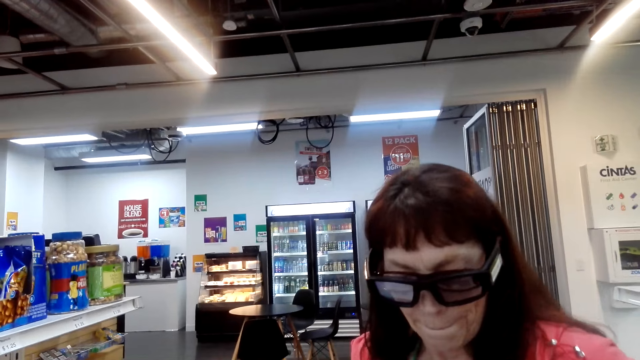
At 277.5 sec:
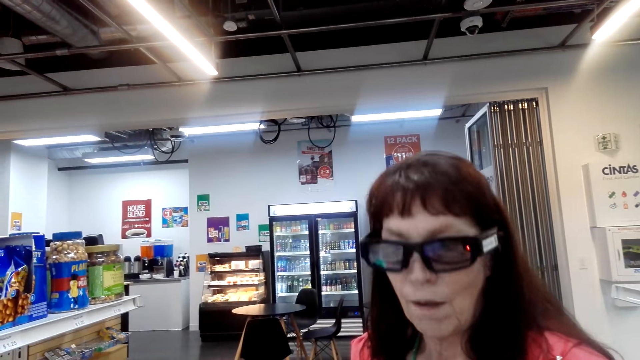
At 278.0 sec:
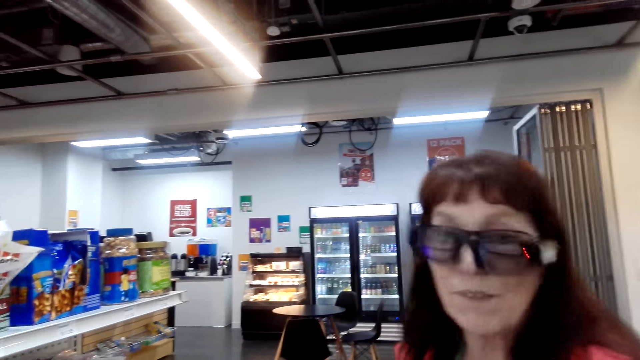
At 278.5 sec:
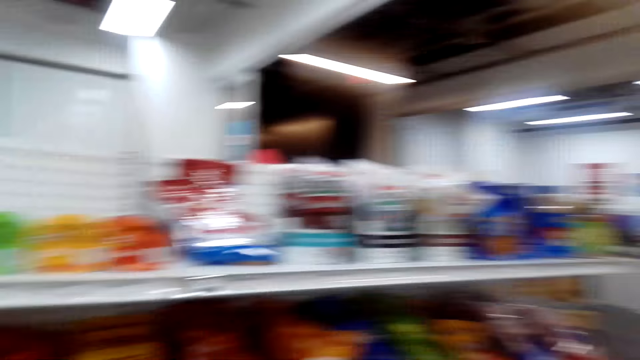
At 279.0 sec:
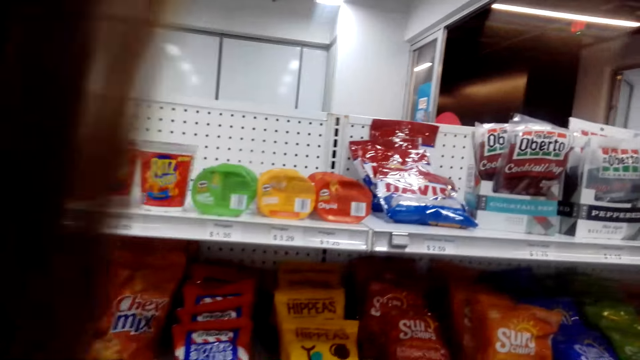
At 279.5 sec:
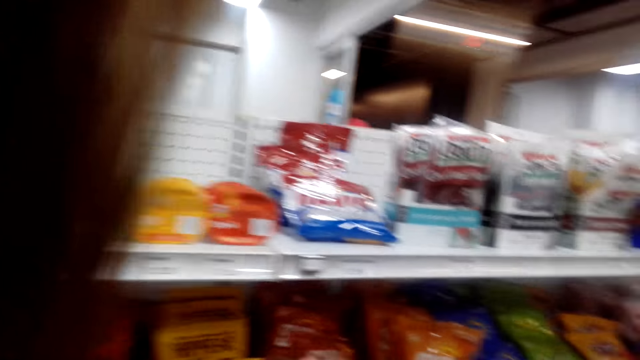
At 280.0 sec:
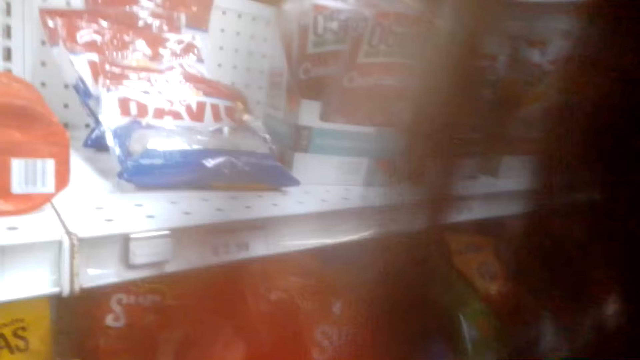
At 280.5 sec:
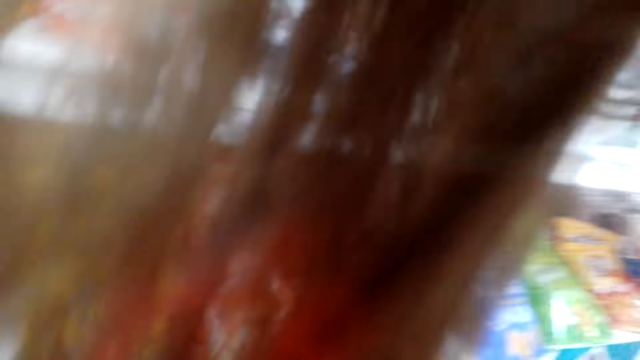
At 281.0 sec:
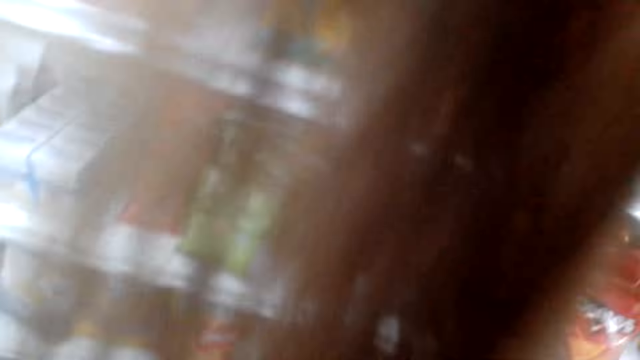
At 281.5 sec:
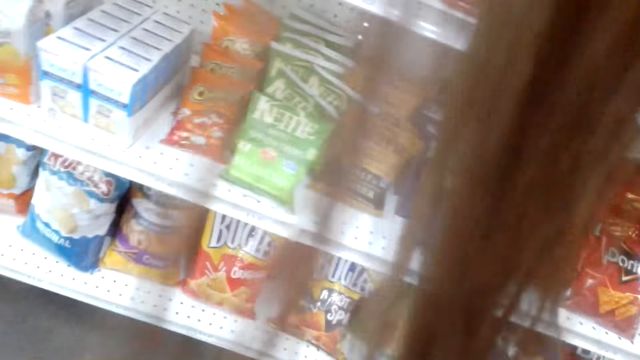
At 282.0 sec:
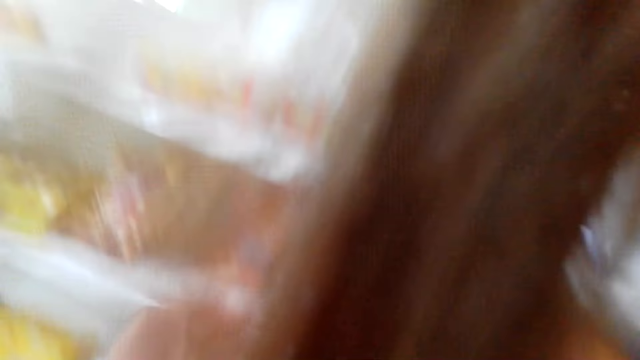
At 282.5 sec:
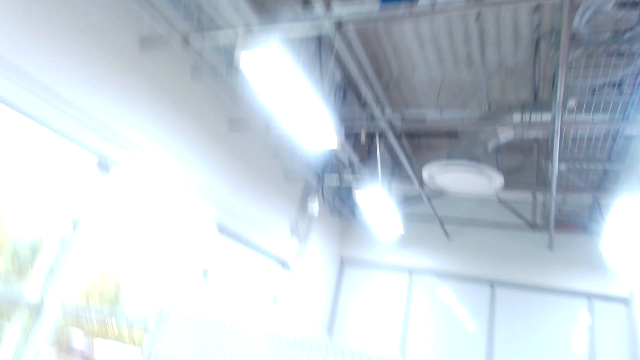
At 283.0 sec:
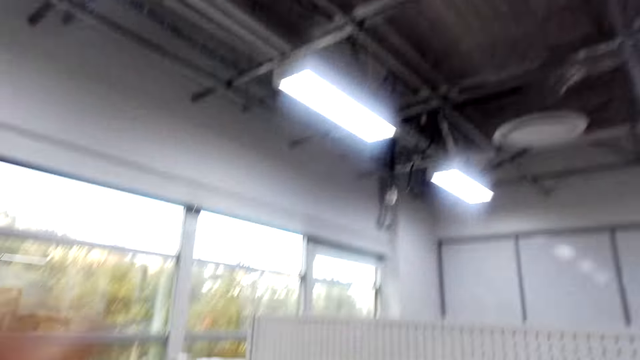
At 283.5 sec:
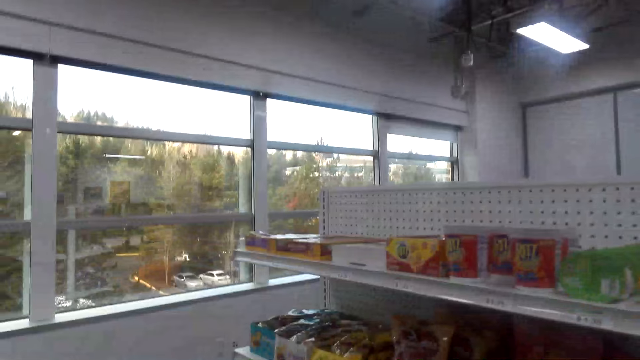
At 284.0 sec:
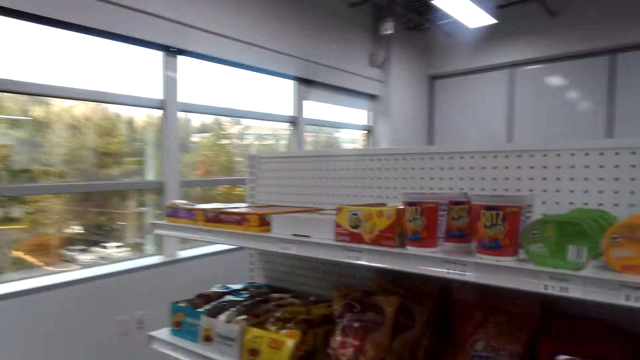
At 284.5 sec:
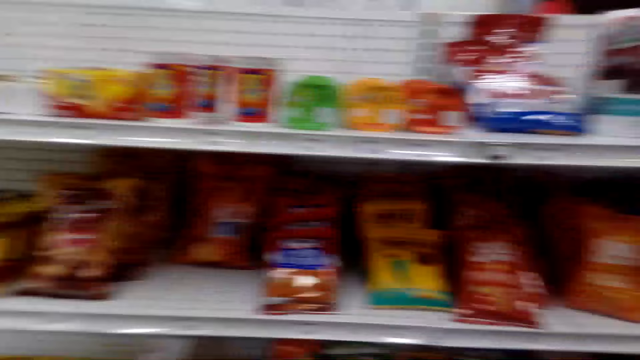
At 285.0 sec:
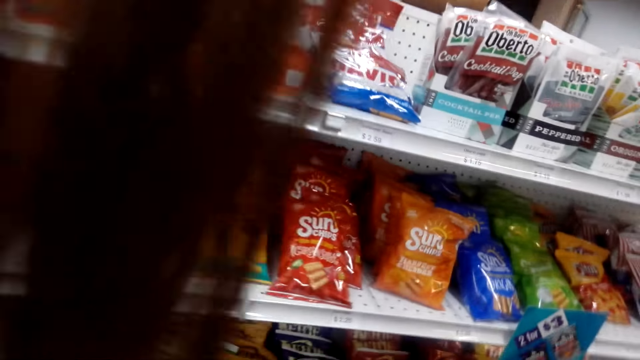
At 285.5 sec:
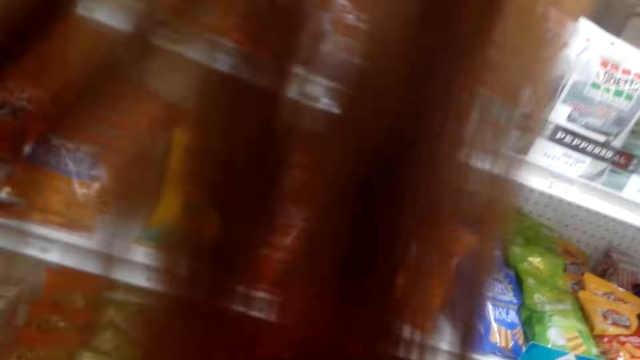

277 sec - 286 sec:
A lady talks to the camera wearer. The camera wearer looks around the shelves. They talk.

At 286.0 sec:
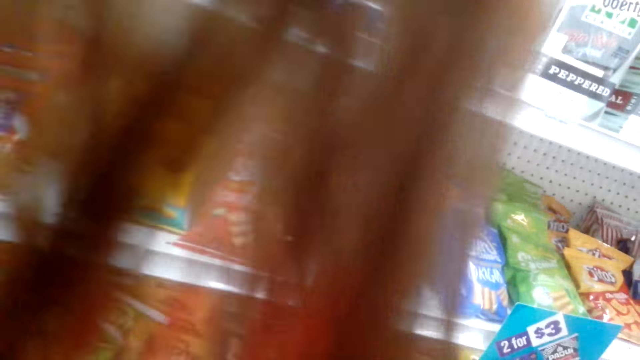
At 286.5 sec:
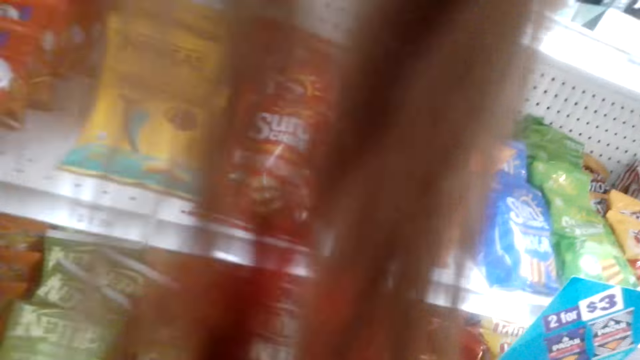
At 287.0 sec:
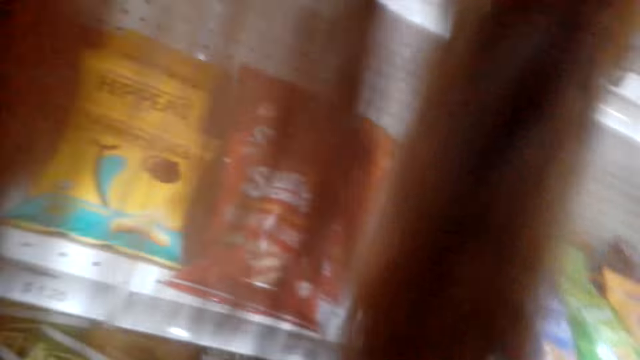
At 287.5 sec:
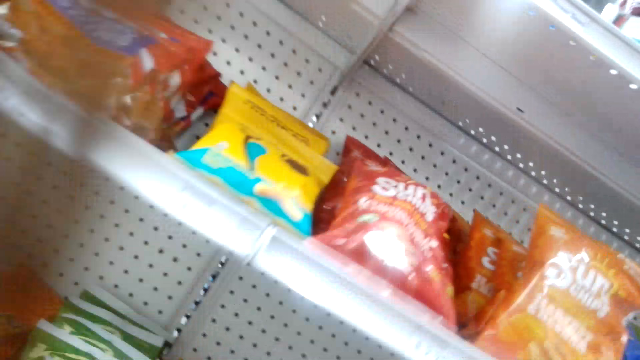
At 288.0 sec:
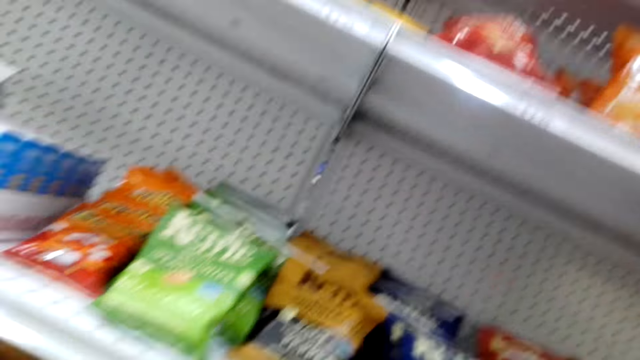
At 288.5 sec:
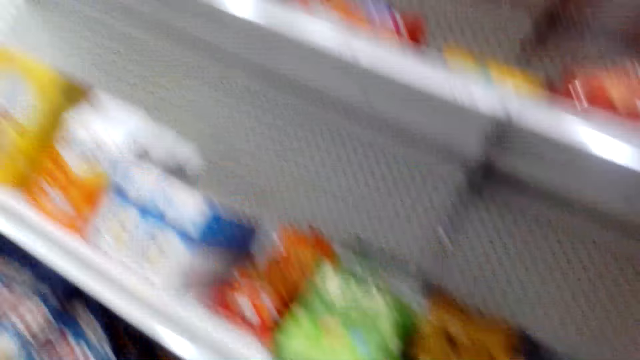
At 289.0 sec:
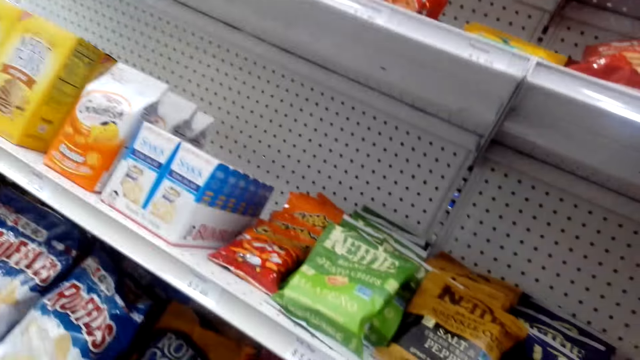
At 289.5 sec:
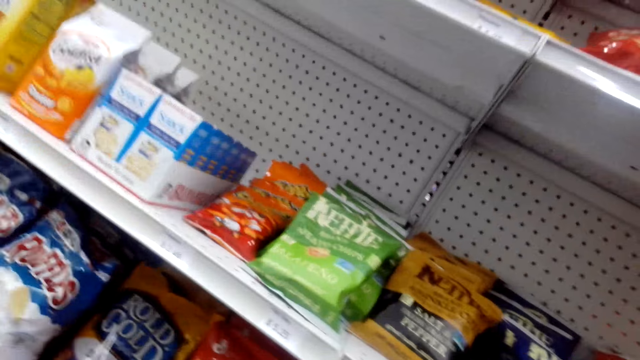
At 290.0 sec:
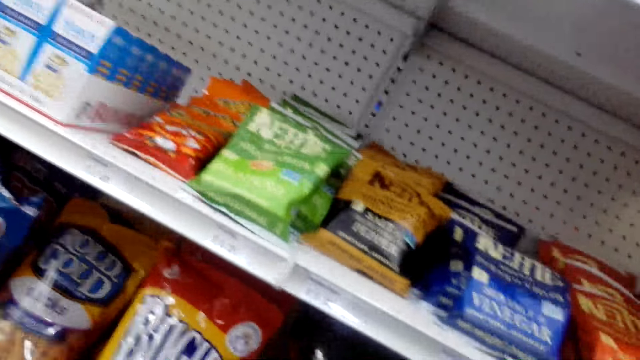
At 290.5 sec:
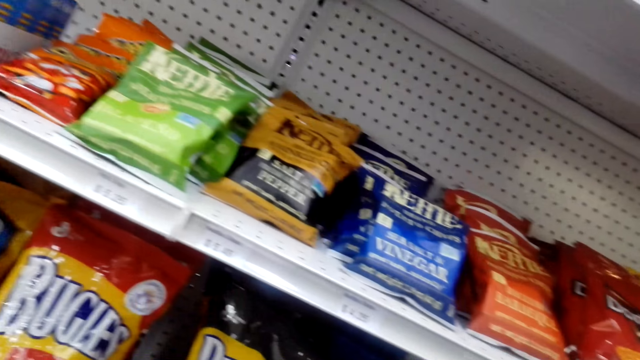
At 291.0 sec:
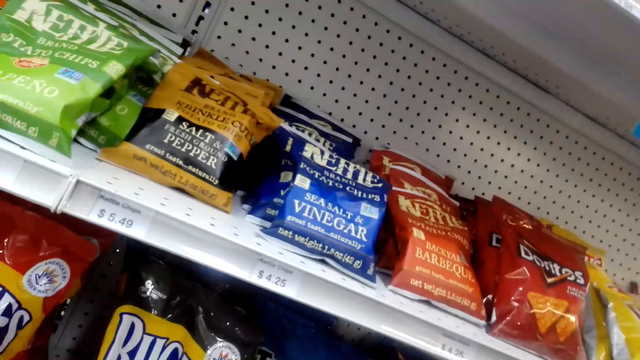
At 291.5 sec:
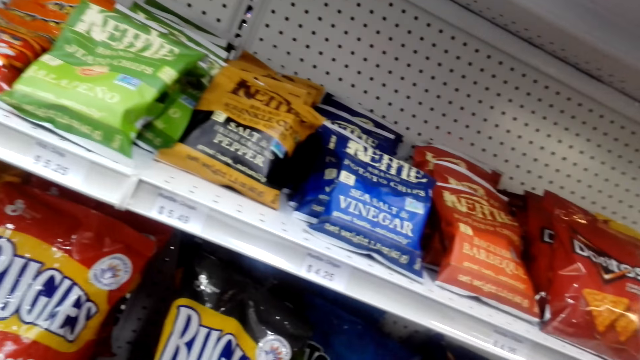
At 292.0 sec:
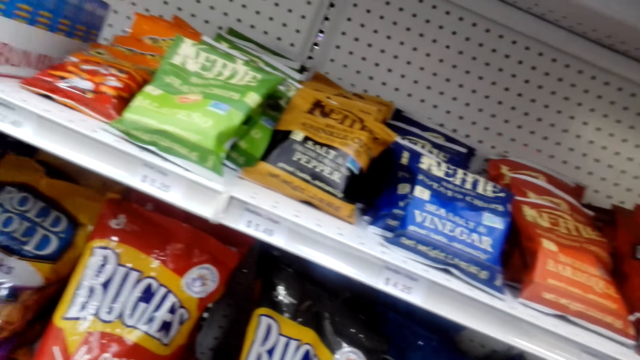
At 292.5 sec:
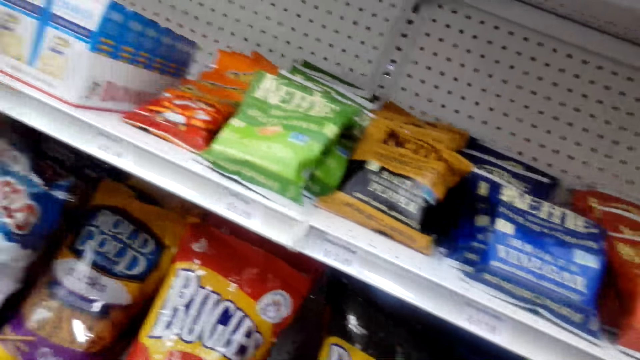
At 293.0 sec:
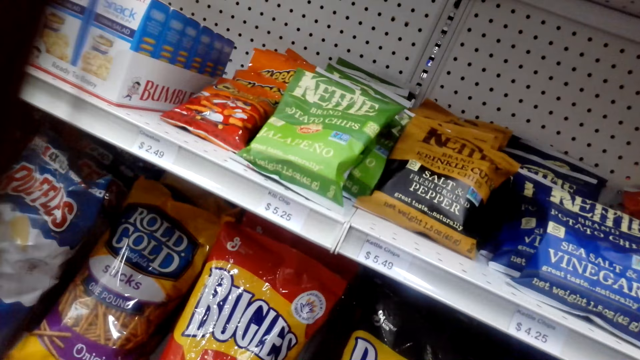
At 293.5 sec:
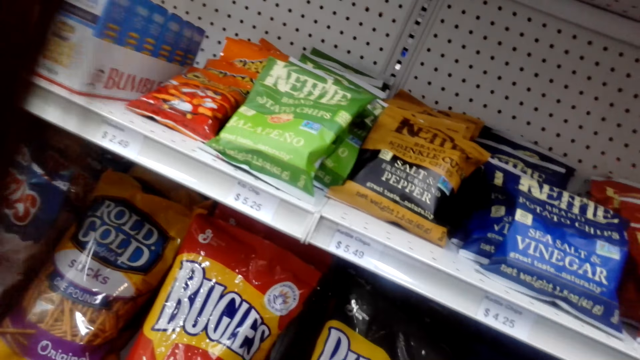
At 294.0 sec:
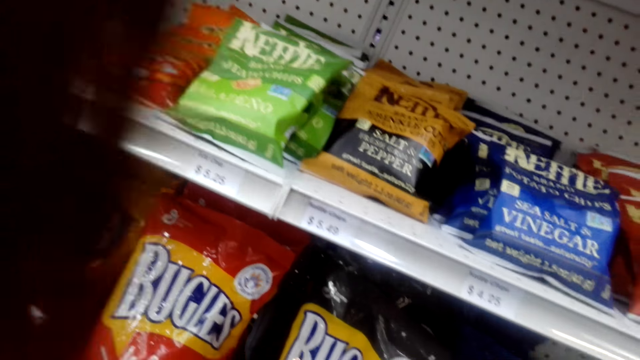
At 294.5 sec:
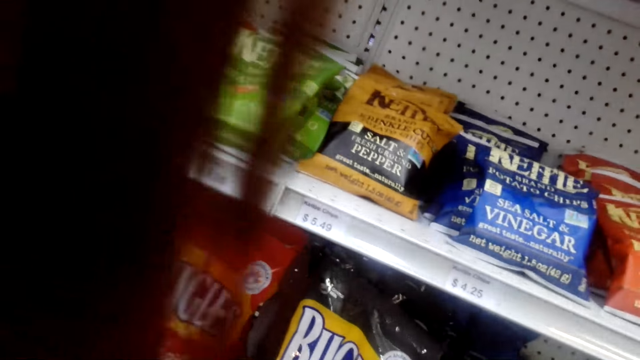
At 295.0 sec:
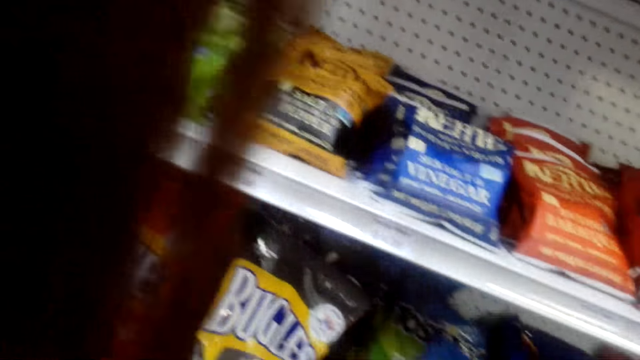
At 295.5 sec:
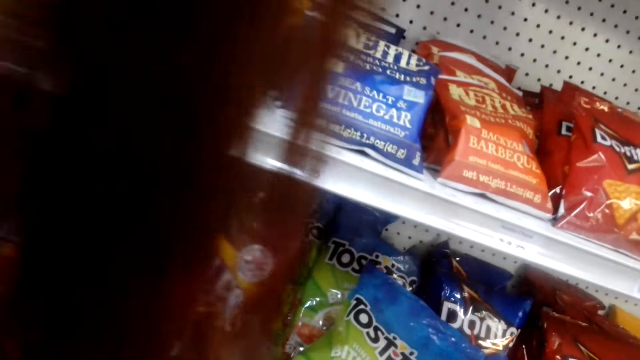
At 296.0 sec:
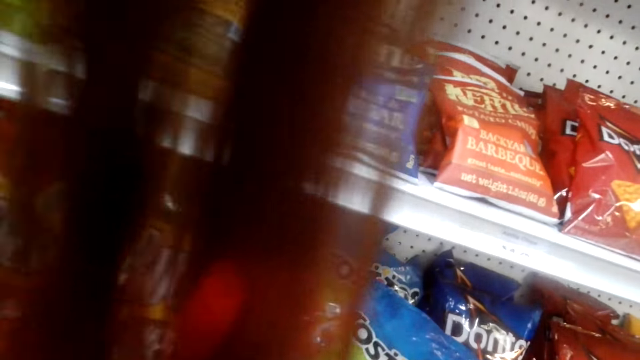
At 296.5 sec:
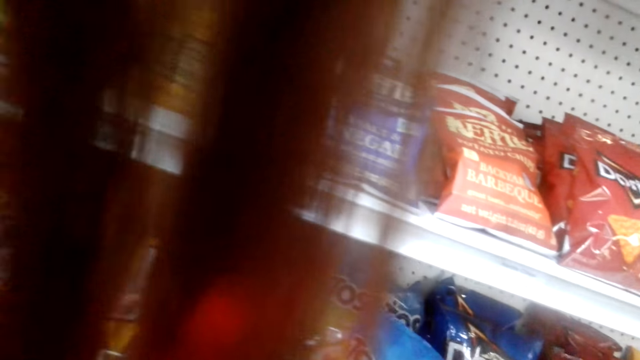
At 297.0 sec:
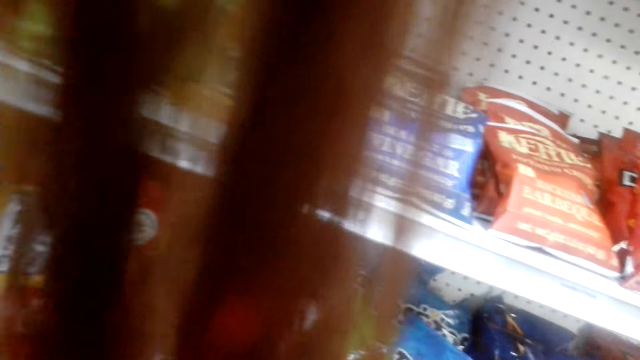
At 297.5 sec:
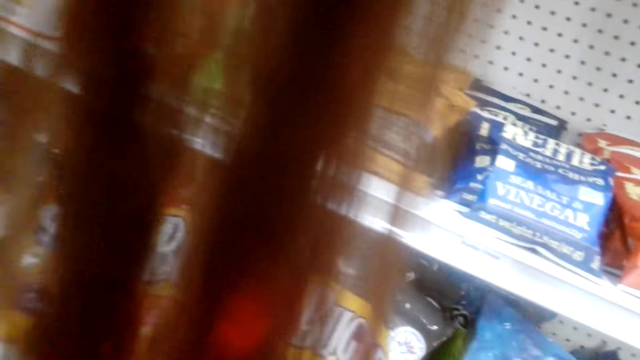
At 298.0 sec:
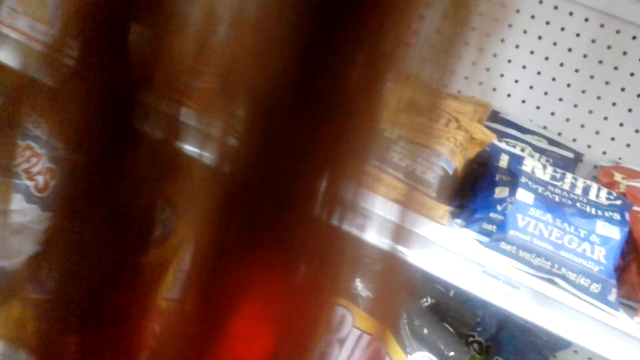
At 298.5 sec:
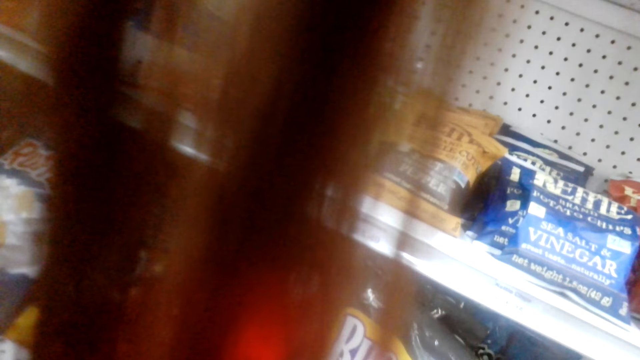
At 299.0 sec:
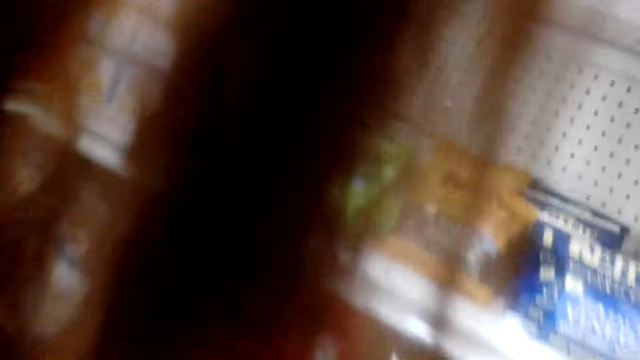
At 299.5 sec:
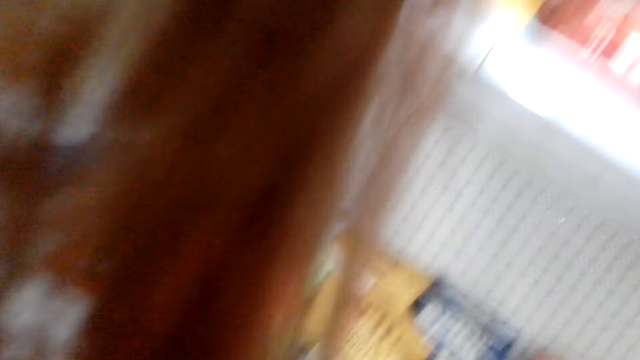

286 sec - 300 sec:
A person talks. The camera wearer talks taking crisps from the shelf. They move packets on the shelf.
